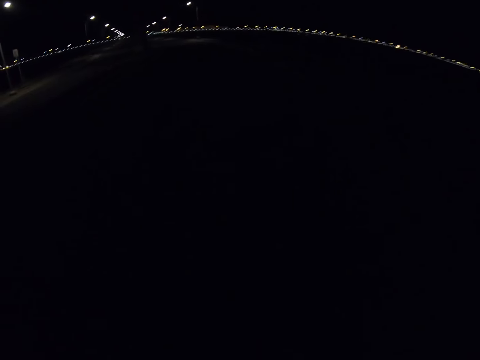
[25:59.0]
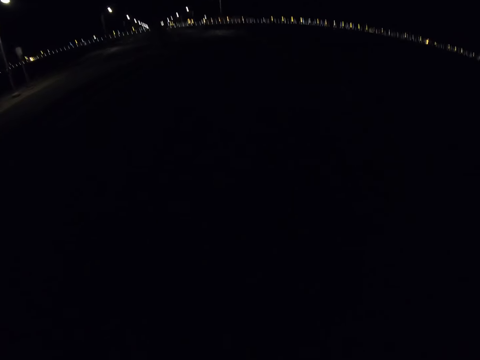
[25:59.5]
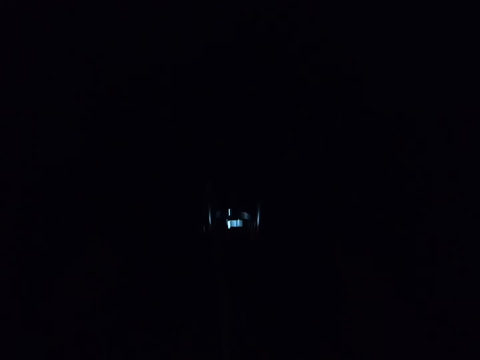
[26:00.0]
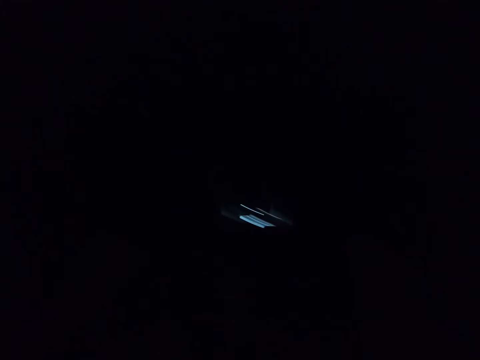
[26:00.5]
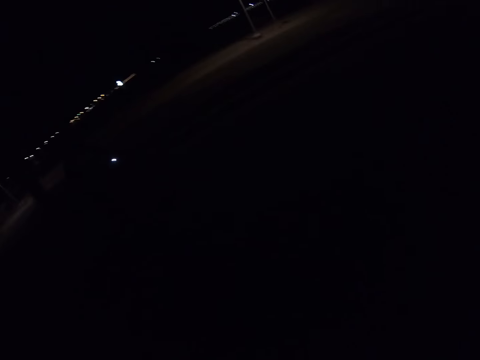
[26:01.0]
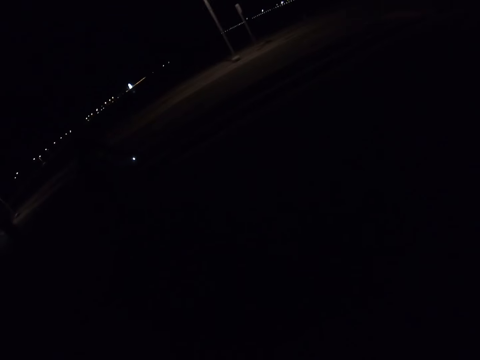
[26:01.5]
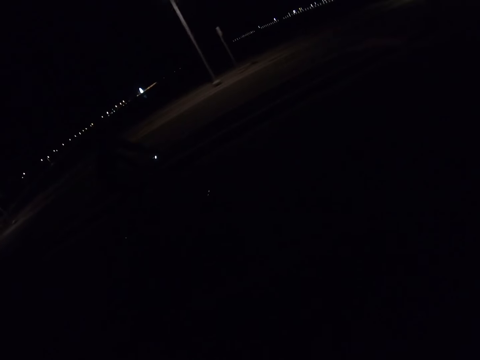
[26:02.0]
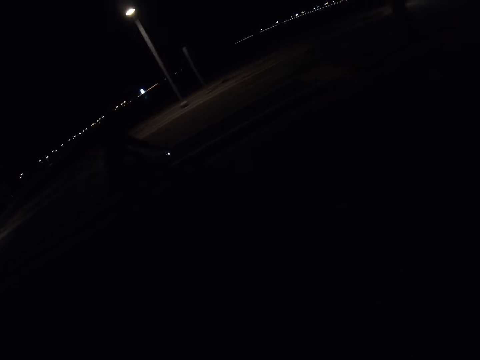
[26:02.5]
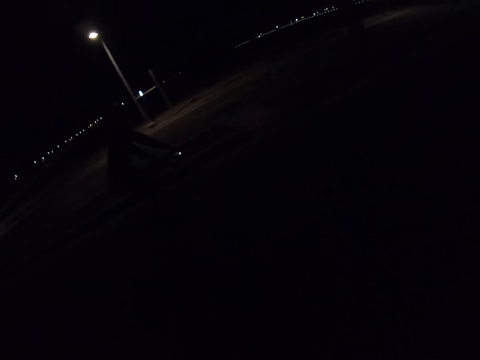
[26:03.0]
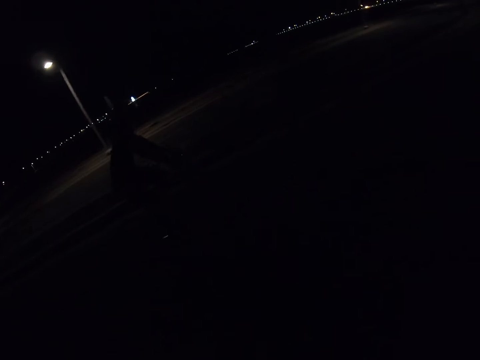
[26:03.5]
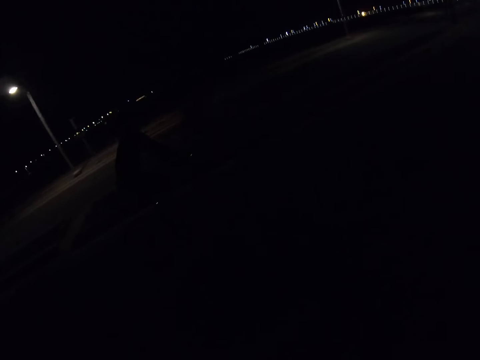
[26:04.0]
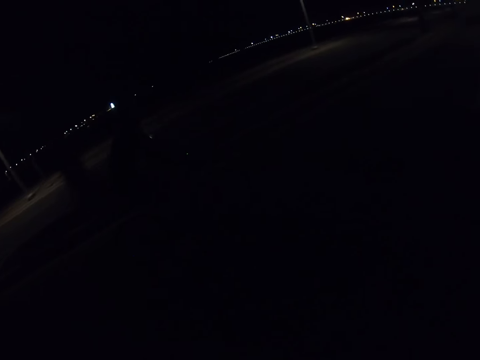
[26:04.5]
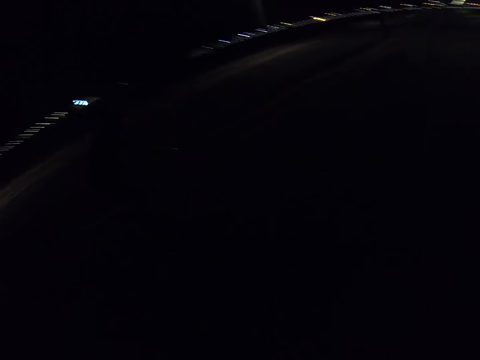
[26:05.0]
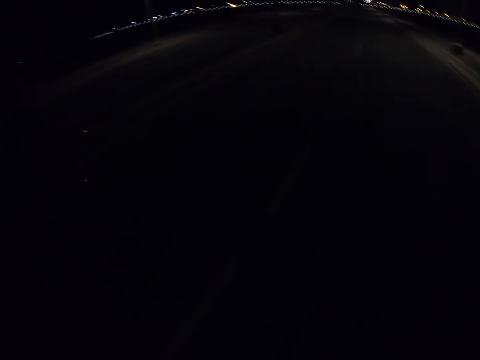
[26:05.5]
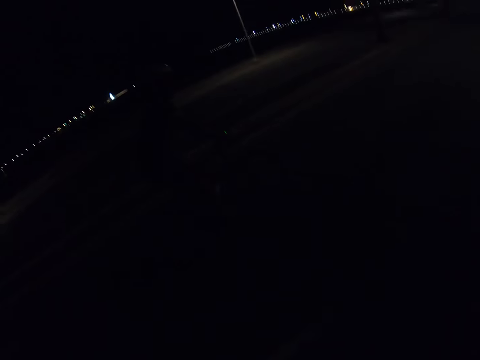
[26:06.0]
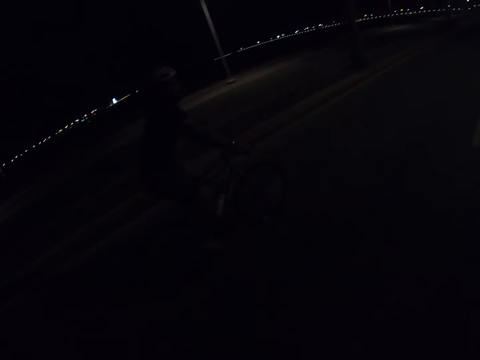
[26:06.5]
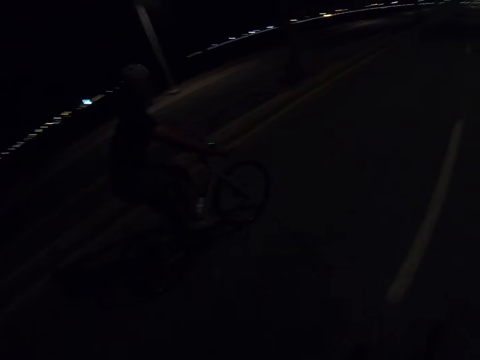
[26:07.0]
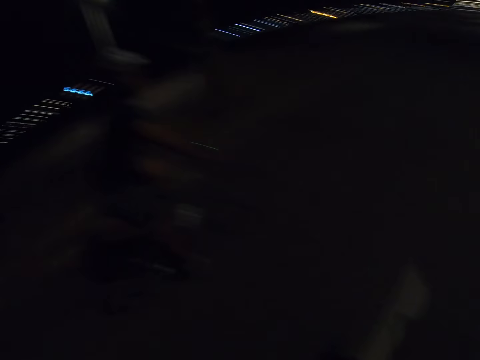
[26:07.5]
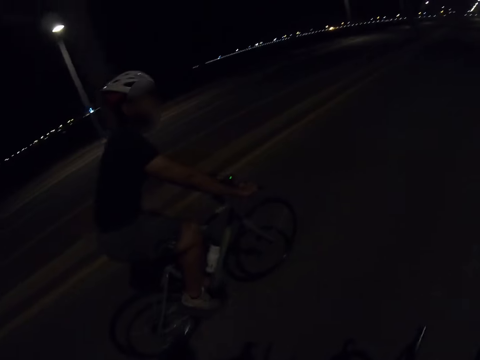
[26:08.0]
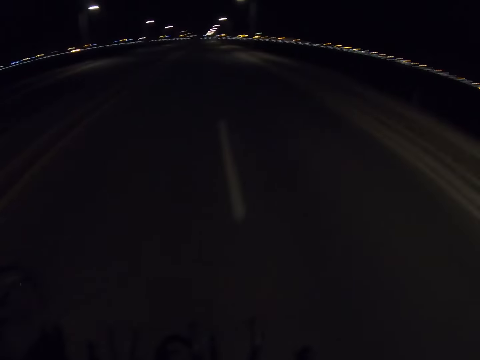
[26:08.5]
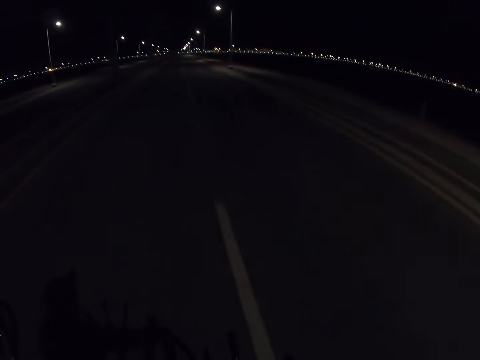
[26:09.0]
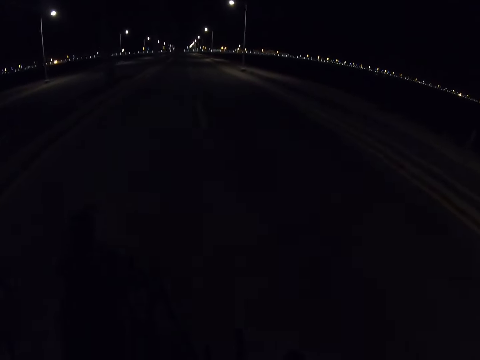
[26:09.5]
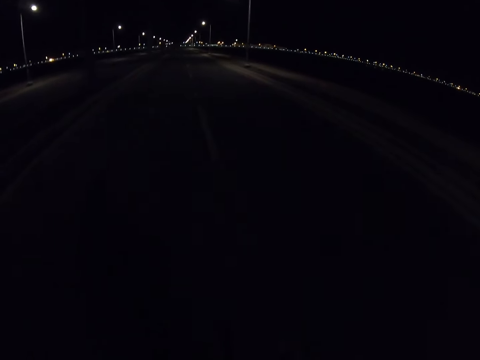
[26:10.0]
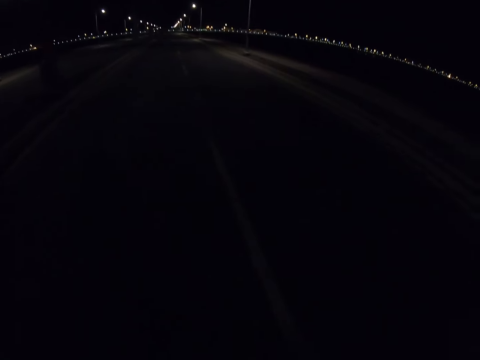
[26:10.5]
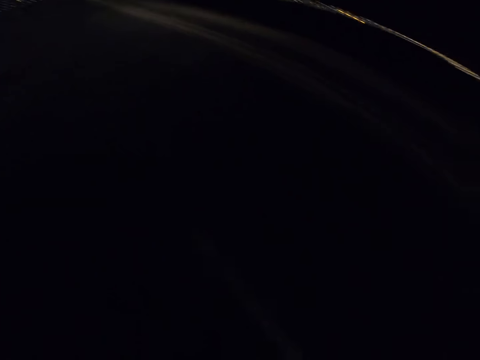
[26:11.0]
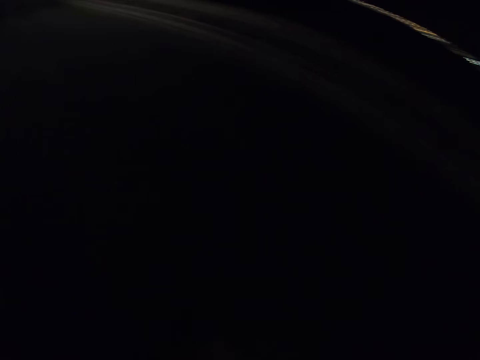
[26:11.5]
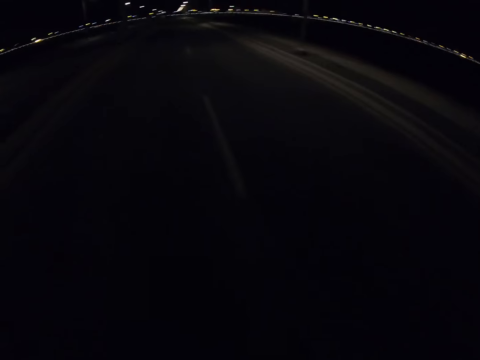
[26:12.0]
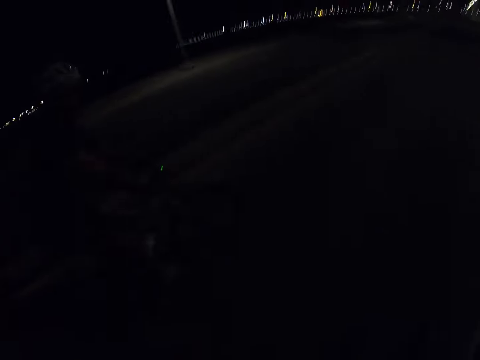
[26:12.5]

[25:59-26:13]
The camera wearer looks at a cyclist and another cyclist. They ride a bike and look at the first cyclist.

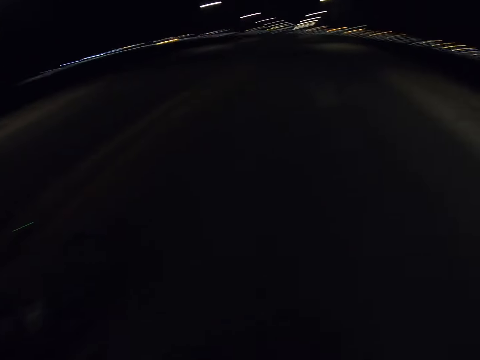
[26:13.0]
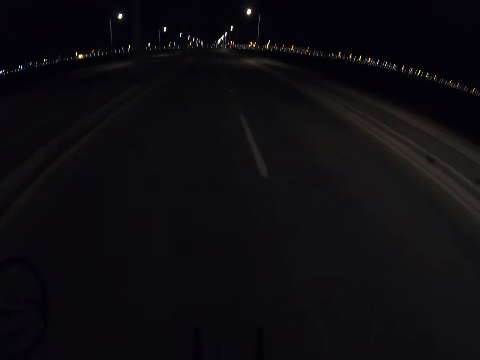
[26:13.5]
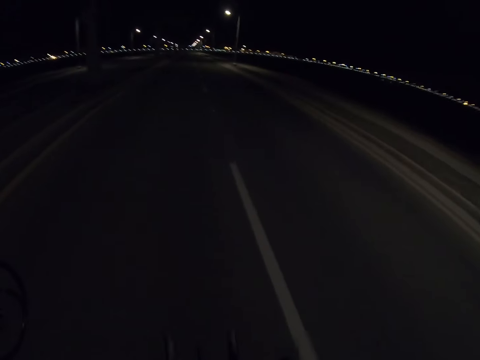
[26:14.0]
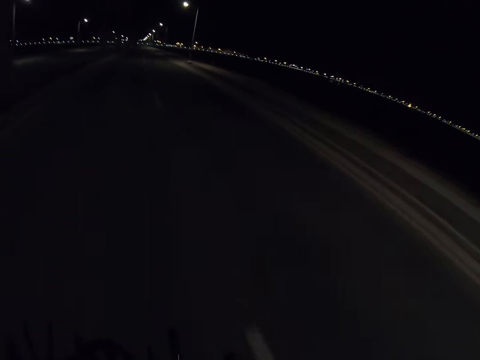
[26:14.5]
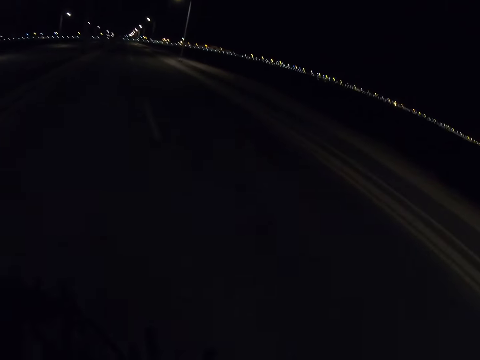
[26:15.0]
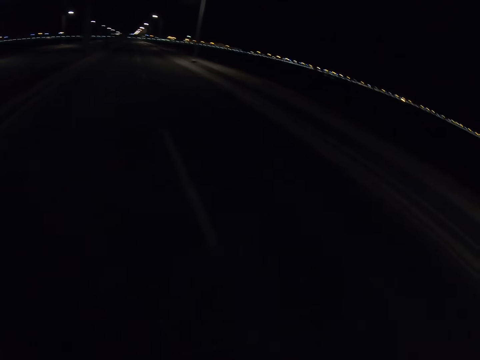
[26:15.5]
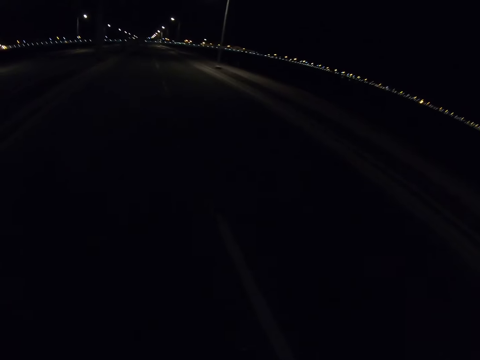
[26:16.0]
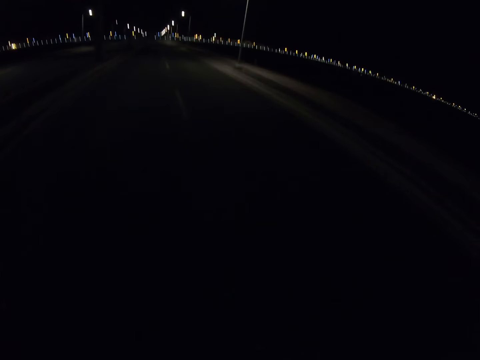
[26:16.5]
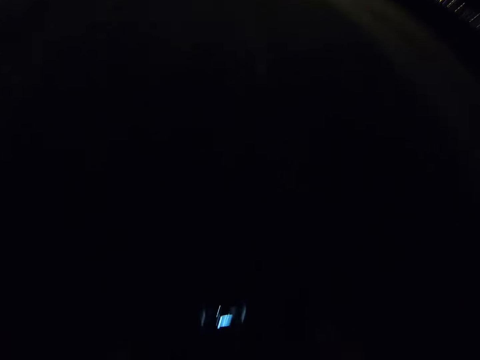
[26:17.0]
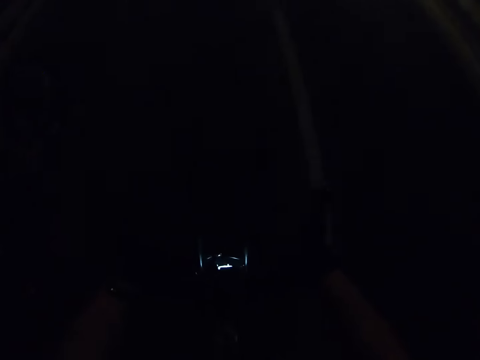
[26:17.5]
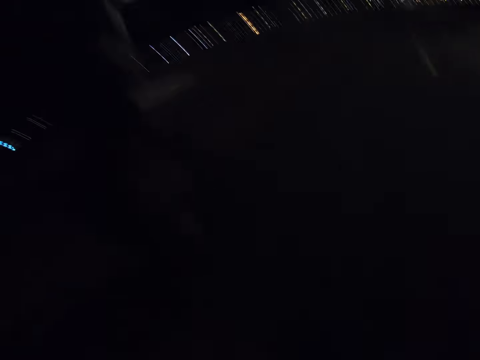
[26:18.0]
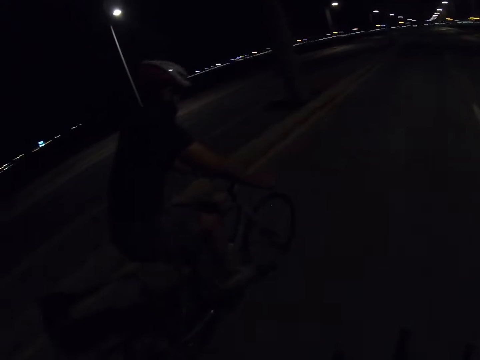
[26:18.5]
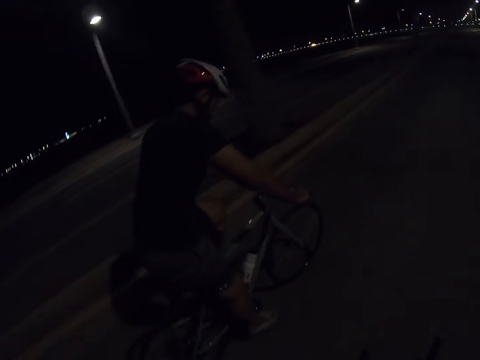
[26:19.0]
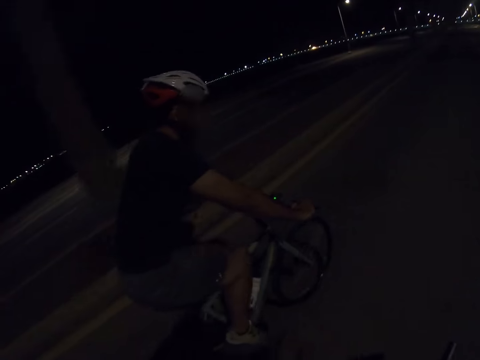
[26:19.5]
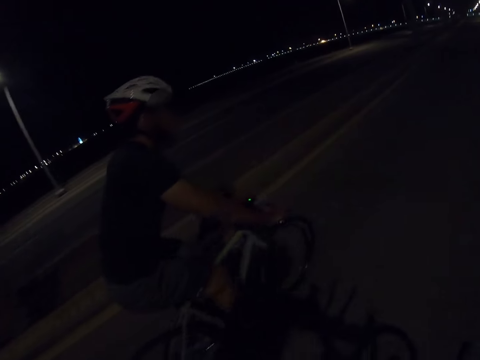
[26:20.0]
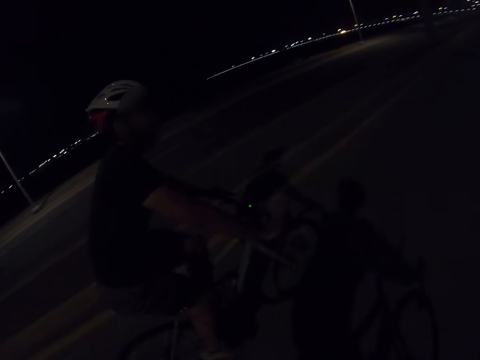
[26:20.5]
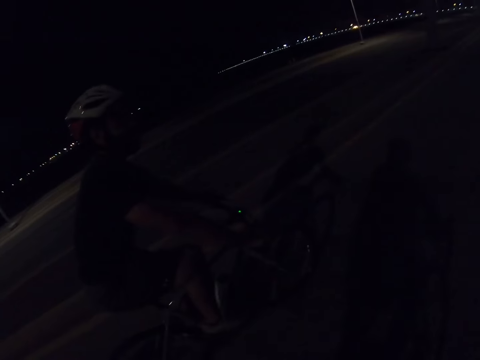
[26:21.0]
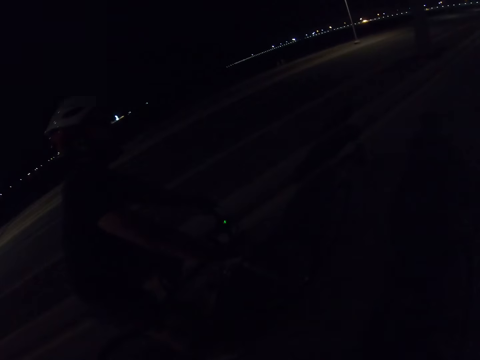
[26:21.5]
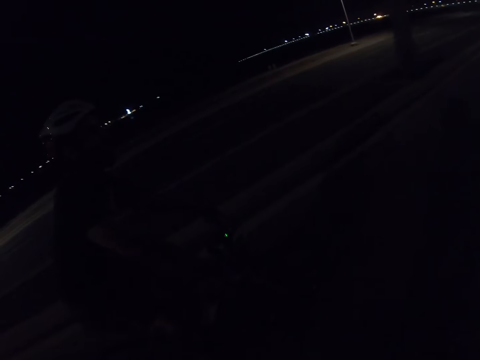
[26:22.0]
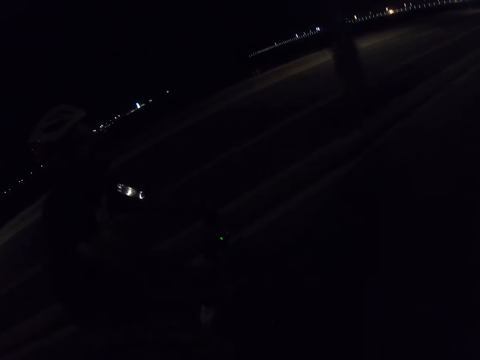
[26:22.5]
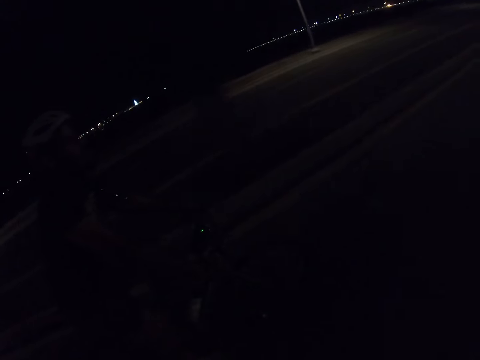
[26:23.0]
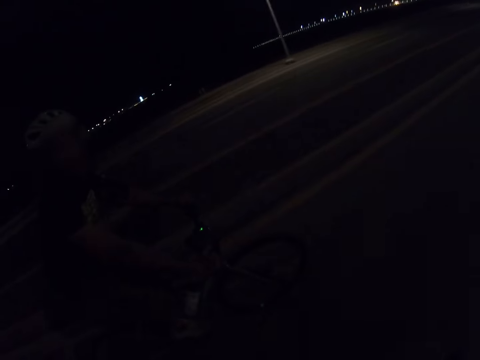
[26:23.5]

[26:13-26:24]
The camera wearer rides a bike and looks down. They ride the bike and look at a cyclist.

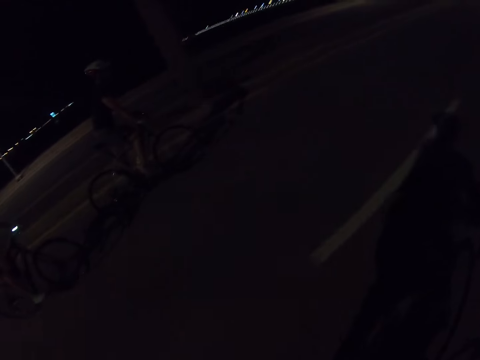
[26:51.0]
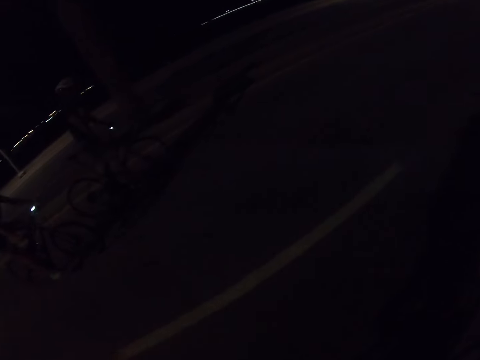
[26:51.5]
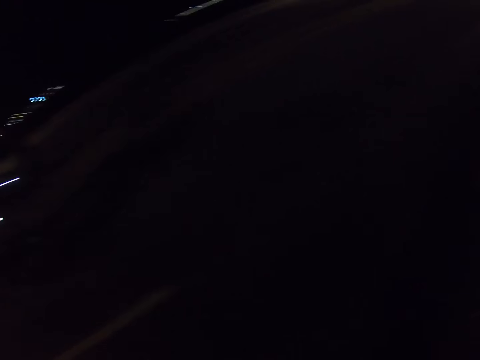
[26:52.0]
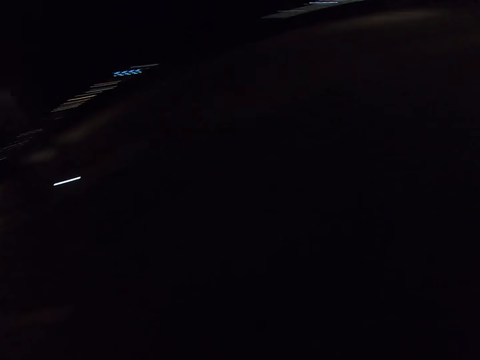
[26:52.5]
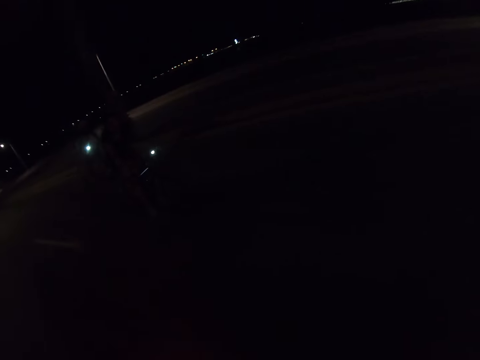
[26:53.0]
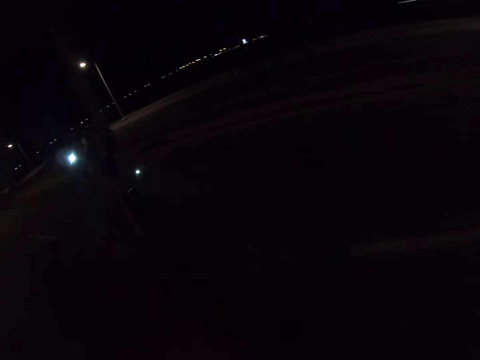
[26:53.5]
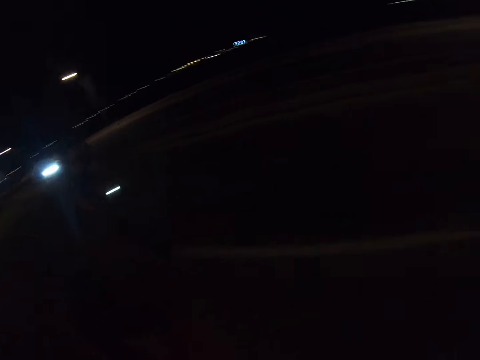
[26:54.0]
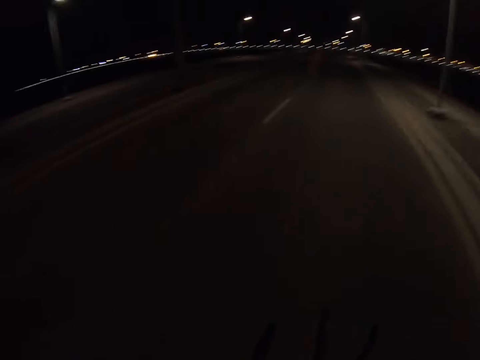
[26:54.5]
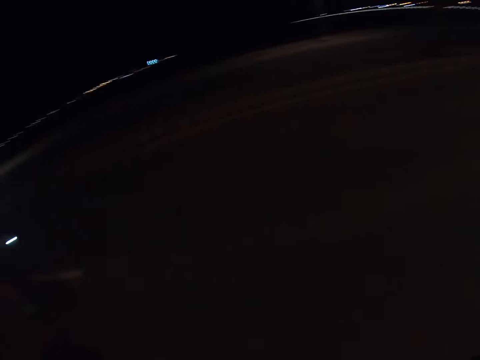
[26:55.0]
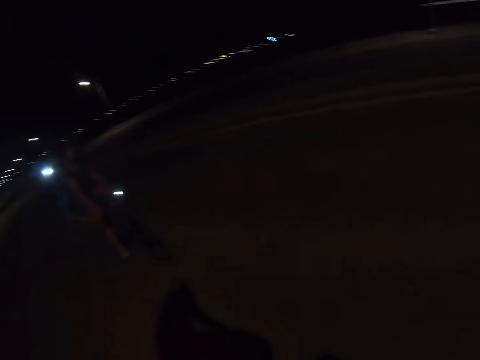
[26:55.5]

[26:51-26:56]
The camera wearer rides a bike and looks at a cyclist and another cyclist. A person rubs her thighs with her hands.
